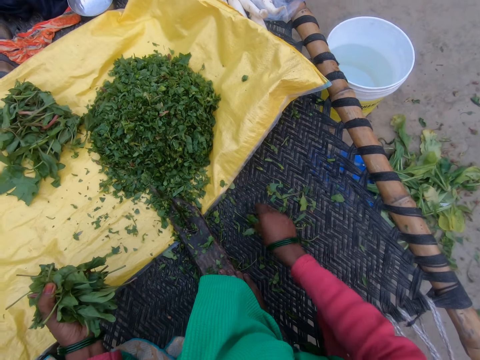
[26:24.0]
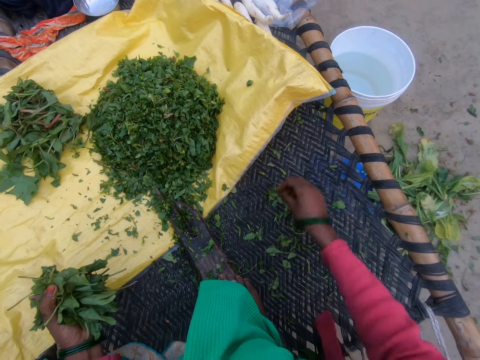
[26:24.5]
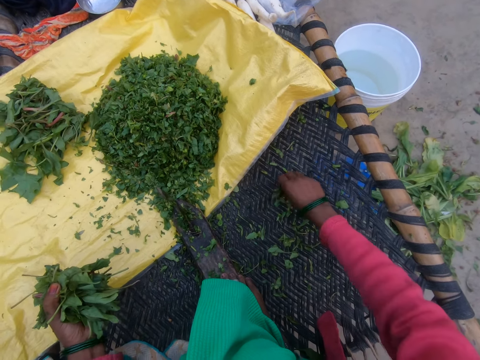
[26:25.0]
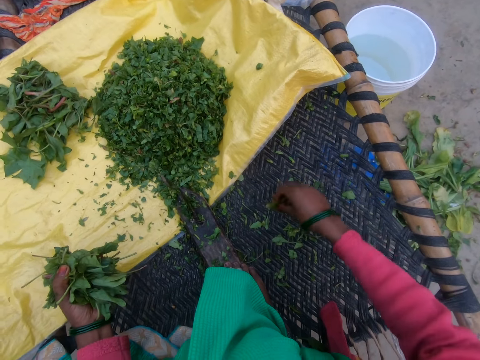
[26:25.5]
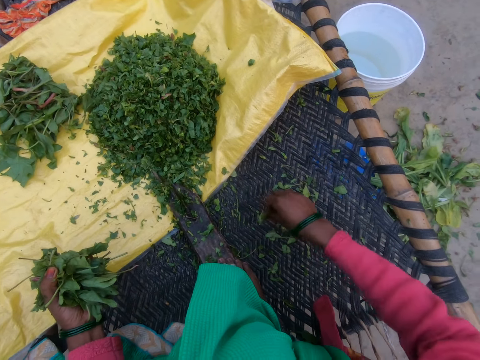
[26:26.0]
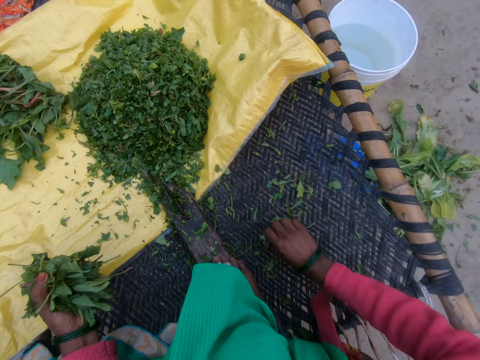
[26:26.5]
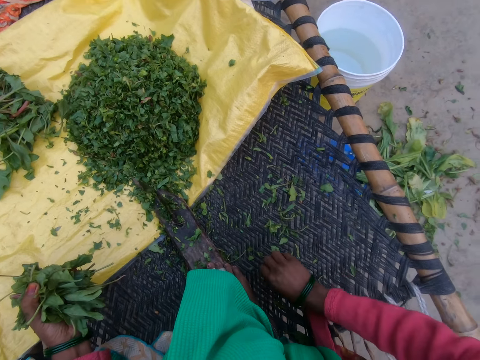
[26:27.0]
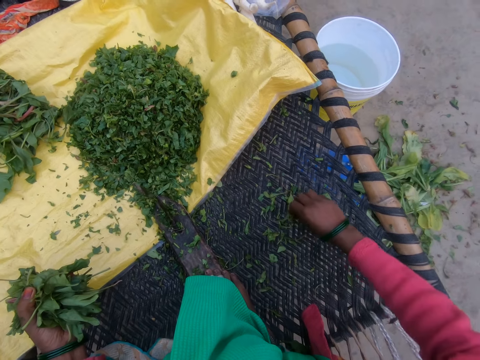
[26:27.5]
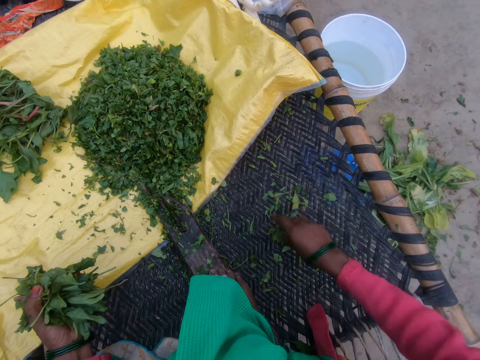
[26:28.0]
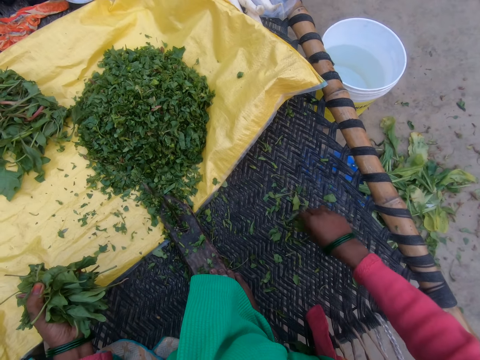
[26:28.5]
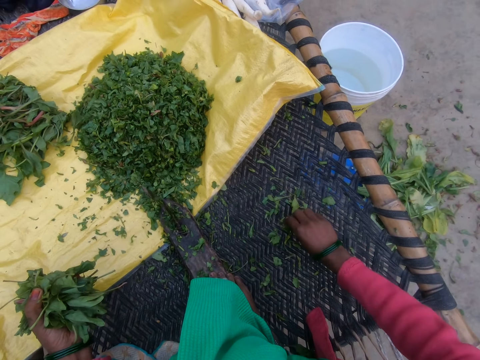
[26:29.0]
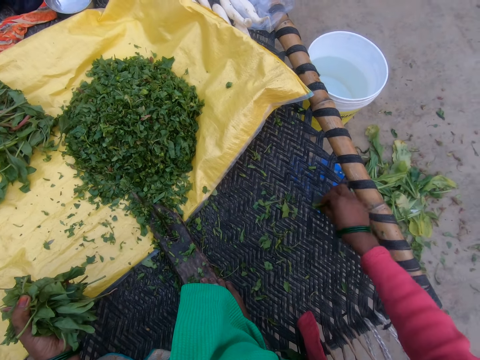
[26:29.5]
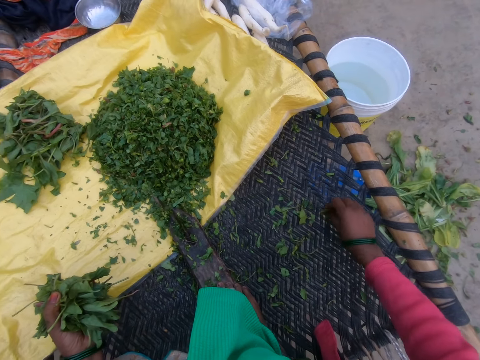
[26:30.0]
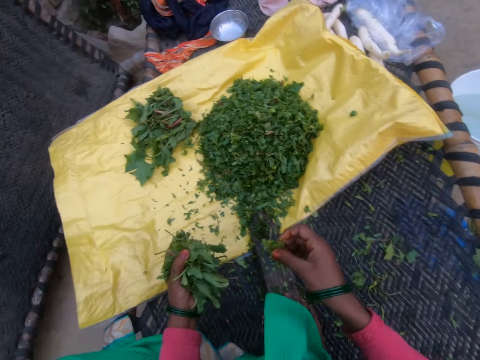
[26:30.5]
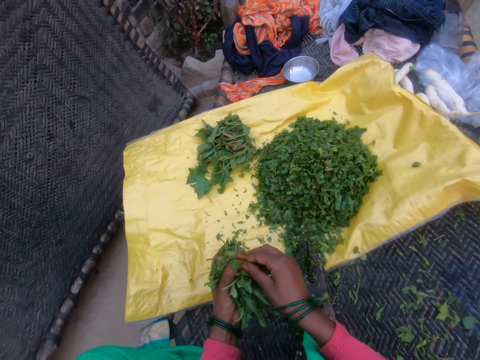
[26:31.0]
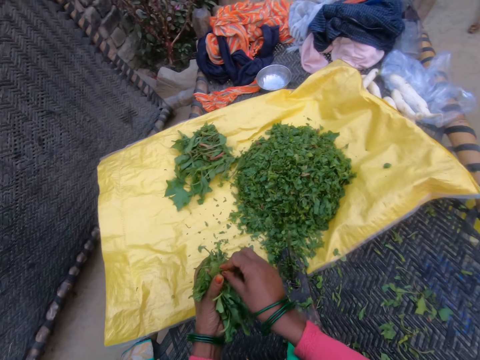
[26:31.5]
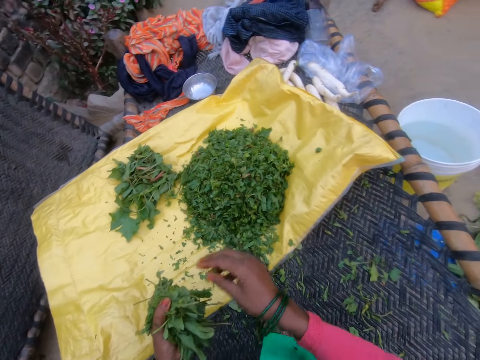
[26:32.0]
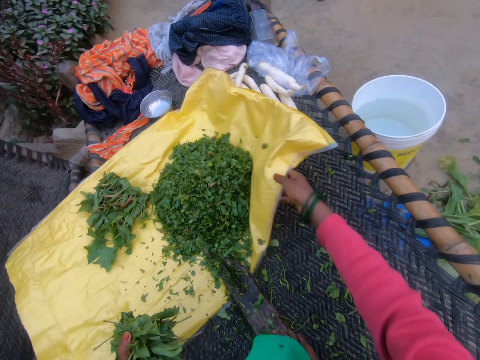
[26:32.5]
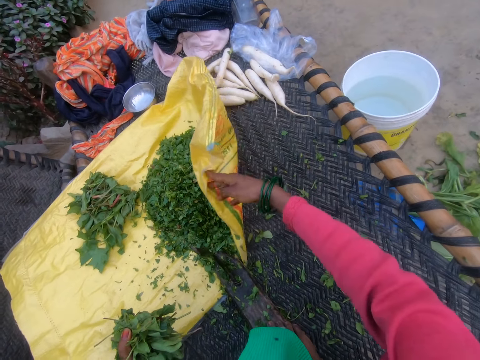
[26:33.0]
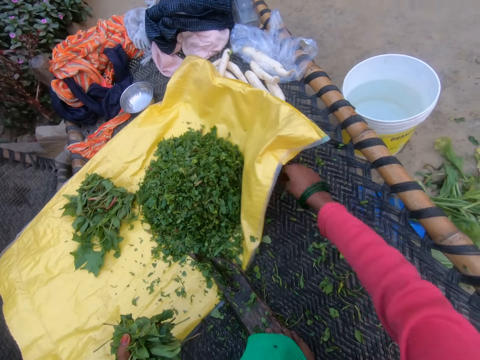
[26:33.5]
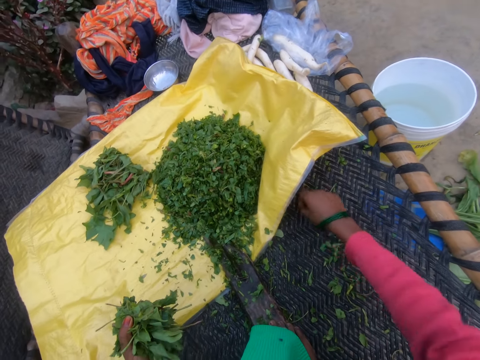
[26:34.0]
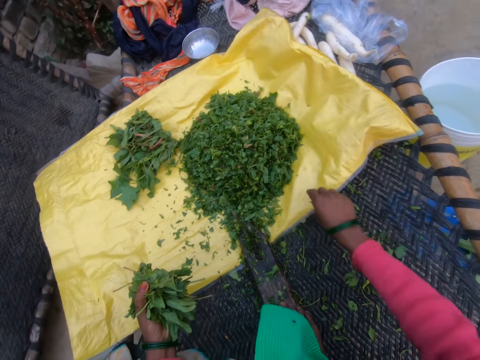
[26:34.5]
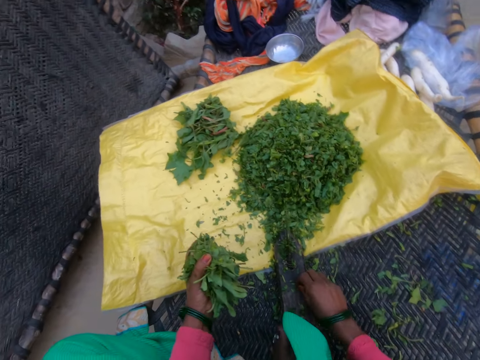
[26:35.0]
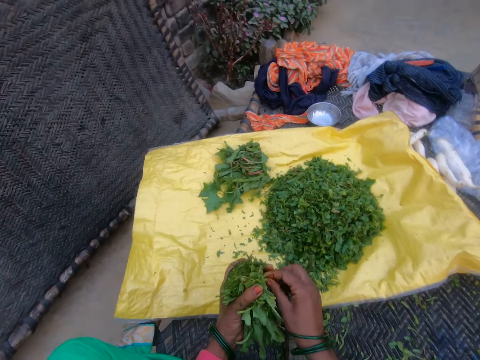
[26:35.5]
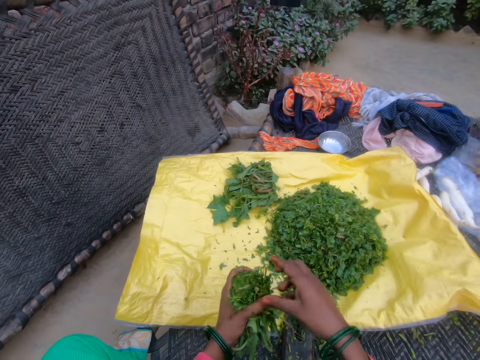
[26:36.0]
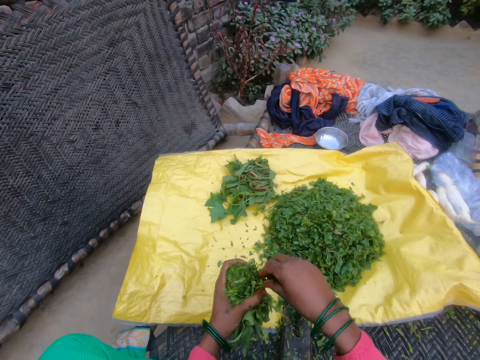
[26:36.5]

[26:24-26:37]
The camera wearer holds the sack. They adjust the sack.

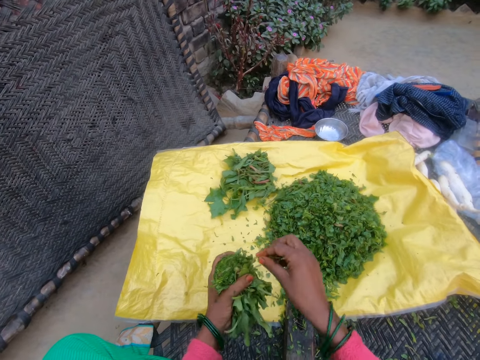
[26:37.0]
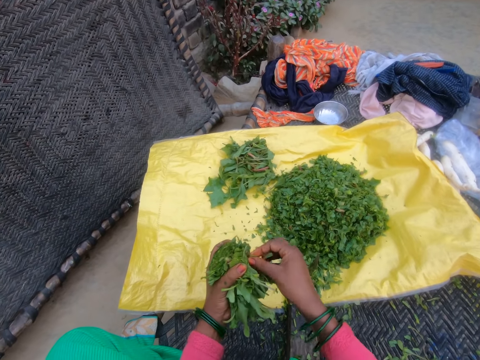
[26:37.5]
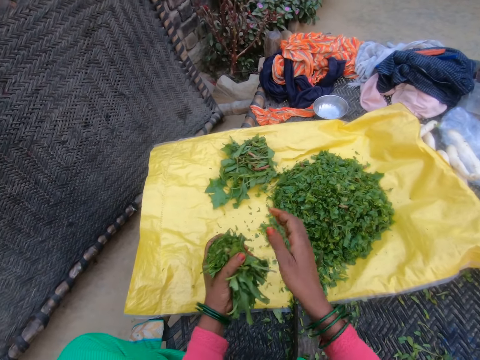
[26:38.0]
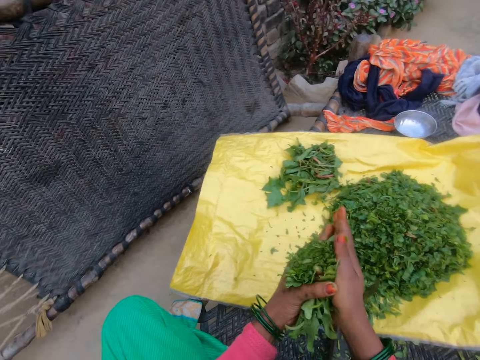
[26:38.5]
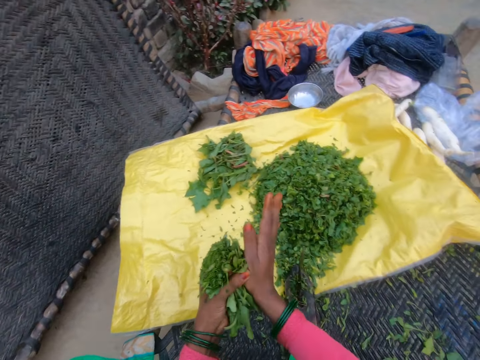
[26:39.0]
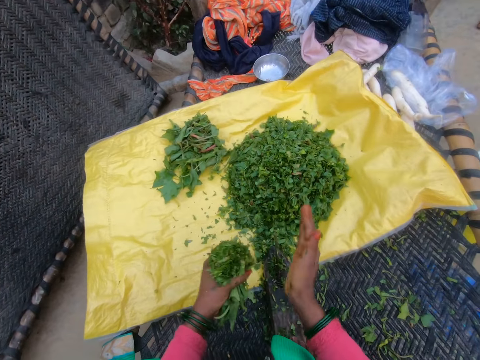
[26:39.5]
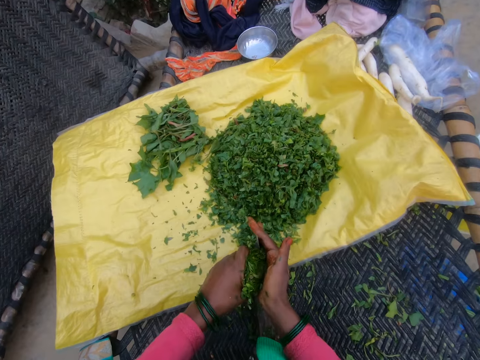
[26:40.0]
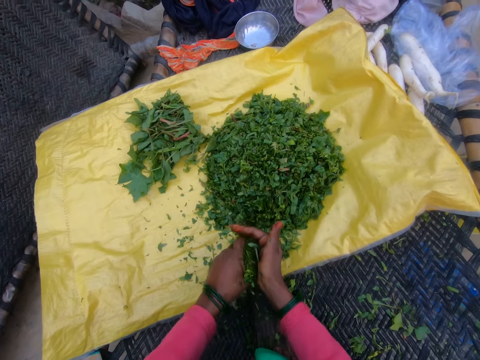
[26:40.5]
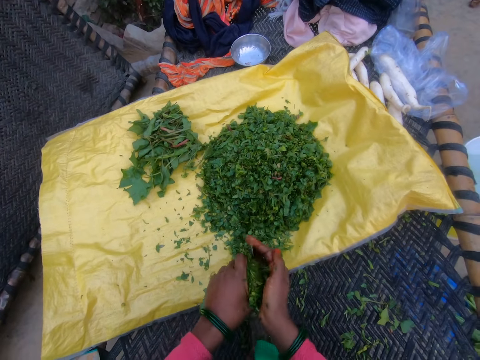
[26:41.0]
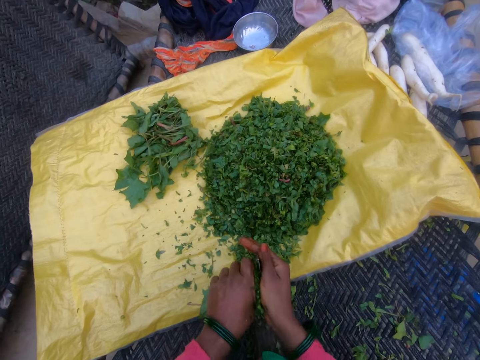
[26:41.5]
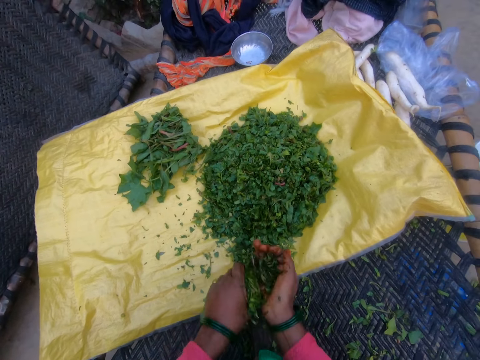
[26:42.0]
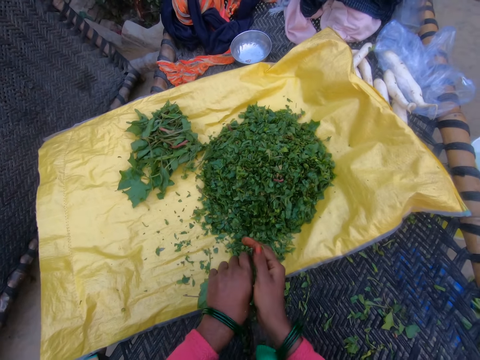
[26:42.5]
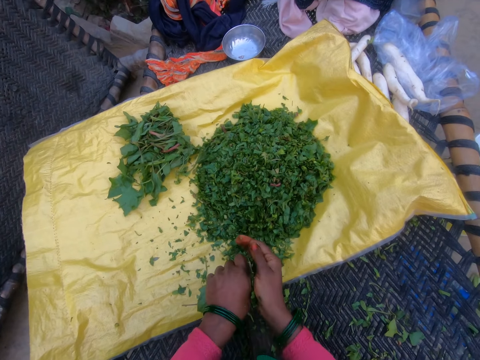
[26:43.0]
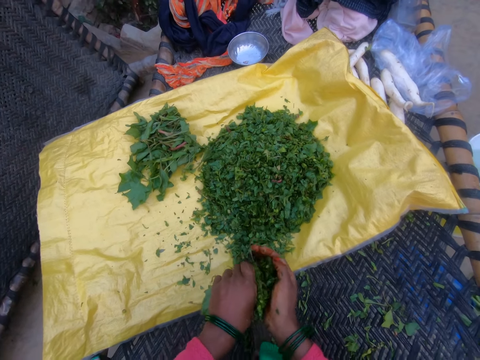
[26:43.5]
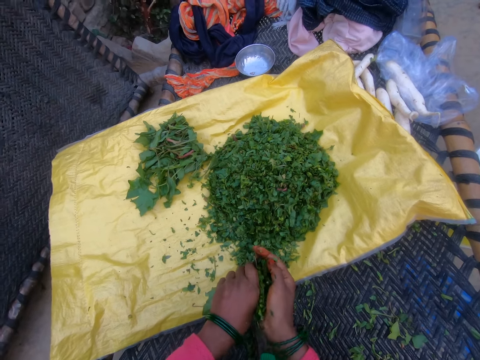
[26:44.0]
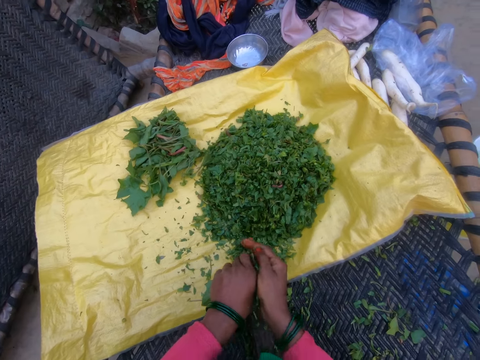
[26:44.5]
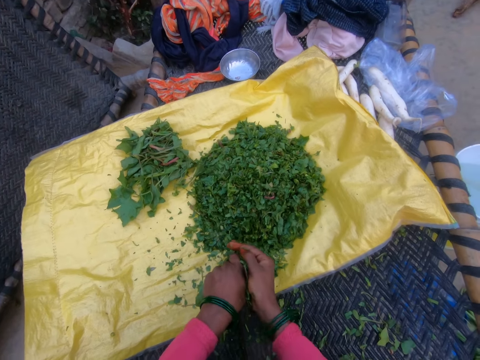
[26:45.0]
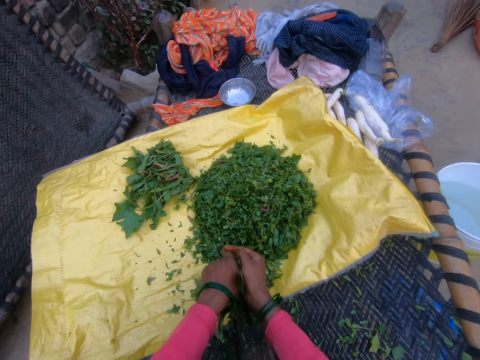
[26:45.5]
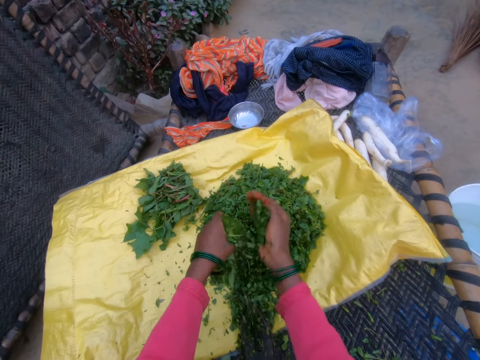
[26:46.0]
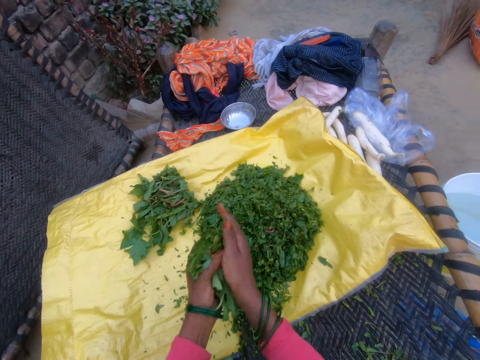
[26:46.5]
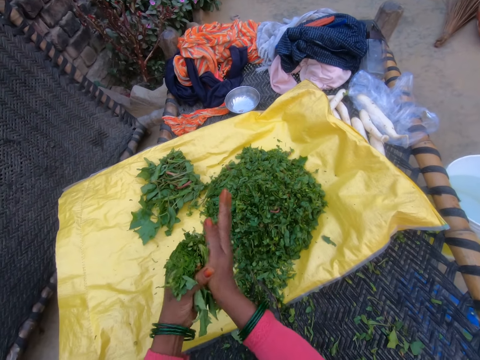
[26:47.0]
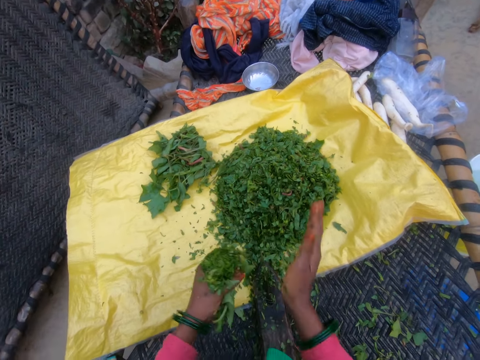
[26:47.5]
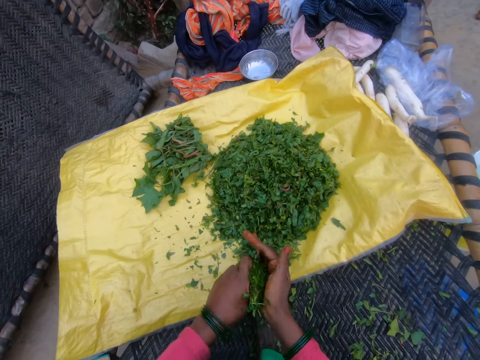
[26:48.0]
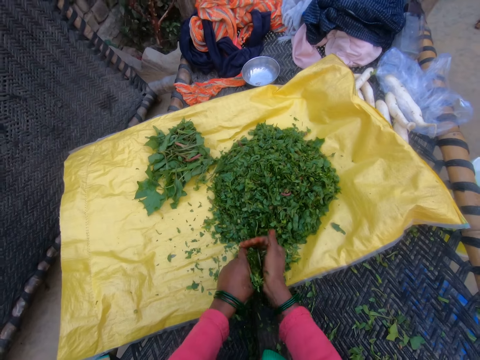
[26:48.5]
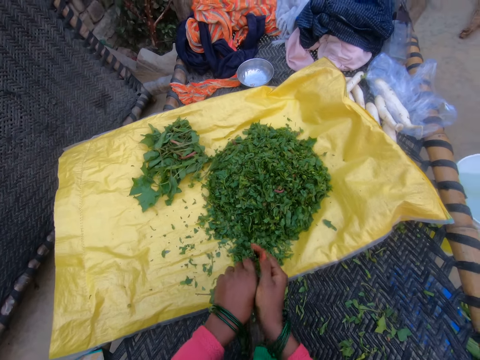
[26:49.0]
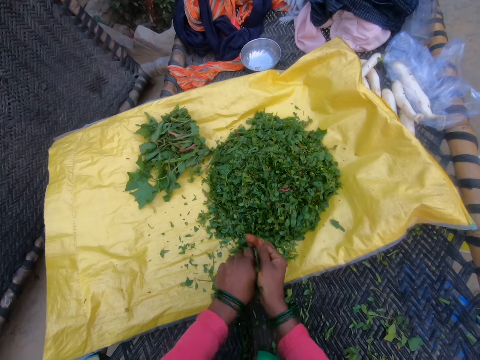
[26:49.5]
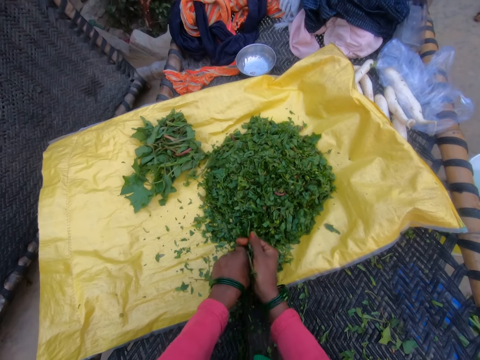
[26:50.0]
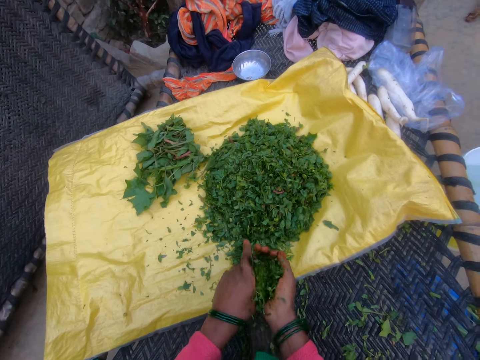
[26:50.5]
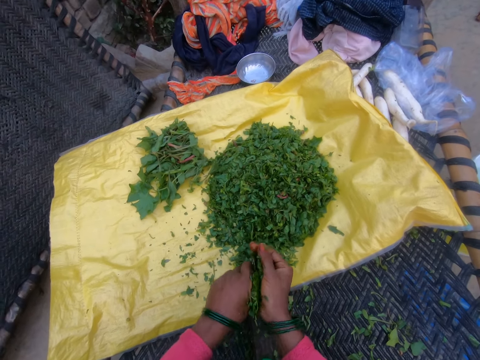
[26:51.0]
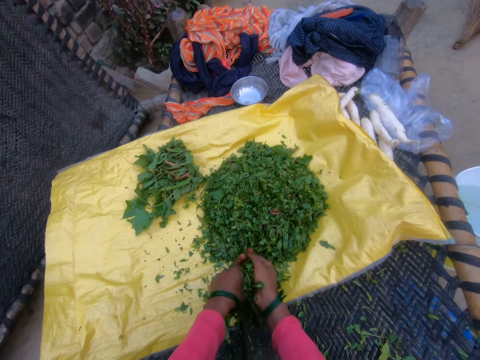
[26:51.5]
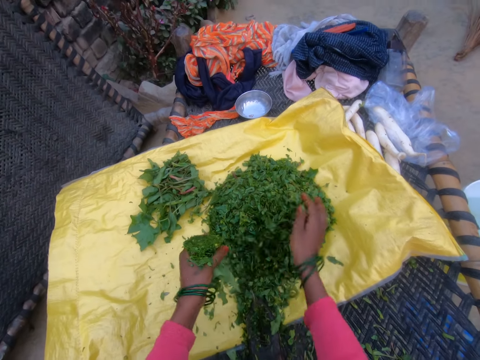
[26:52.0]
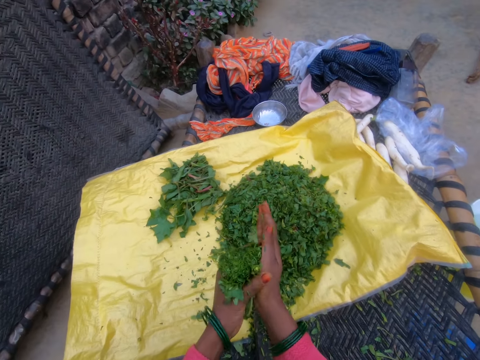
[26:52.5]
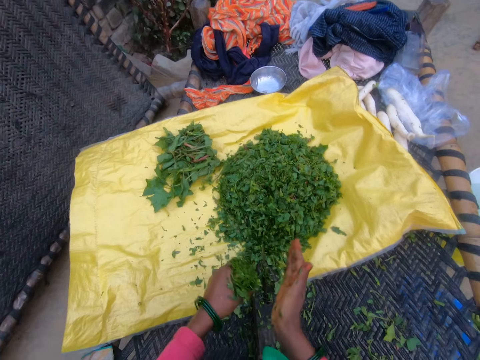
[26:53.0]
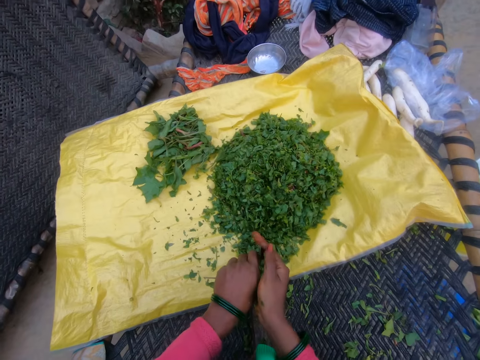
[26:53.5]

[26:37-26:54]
The camera wearer holds the vegetable. They cut the gathered vegetable with the cutting tool. They throw cut vegetables on the sack. They cut the vegetable. They hold the vegetable. They cut the gathered vegetable with the cutting tool. They throw the cut vegetables on the sack.
